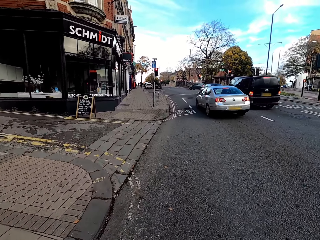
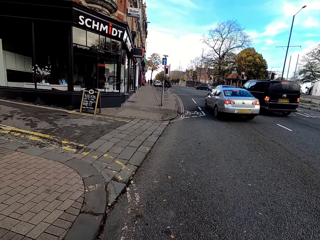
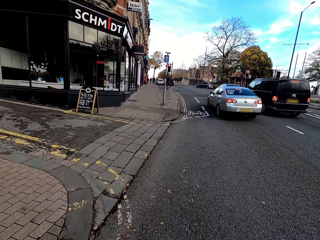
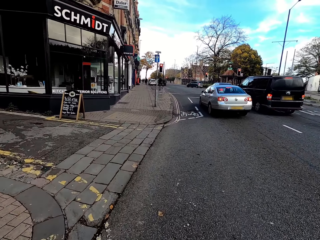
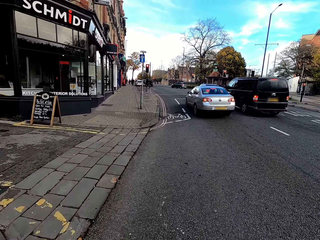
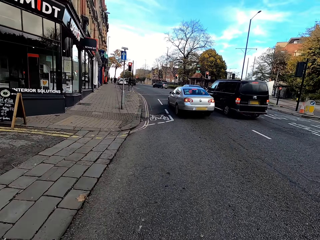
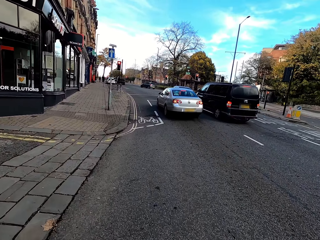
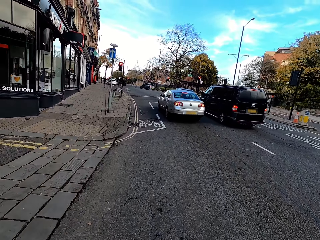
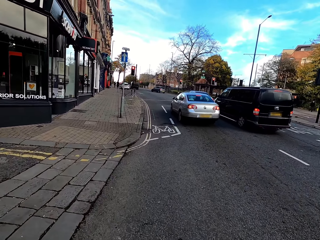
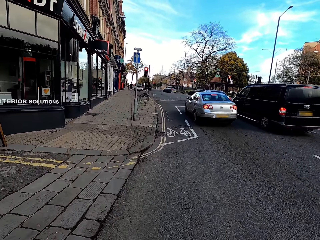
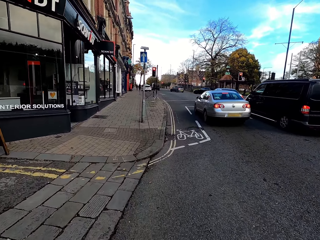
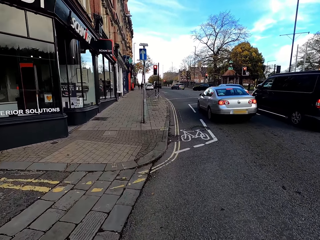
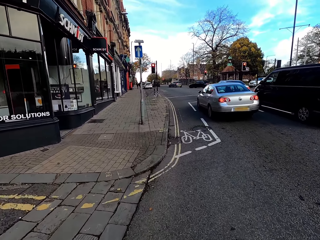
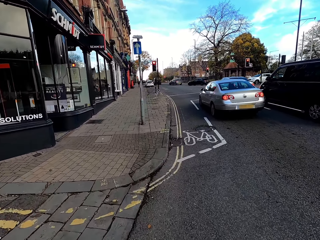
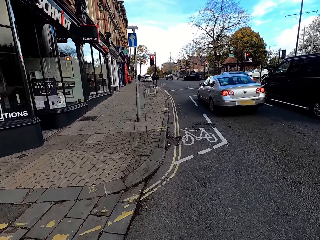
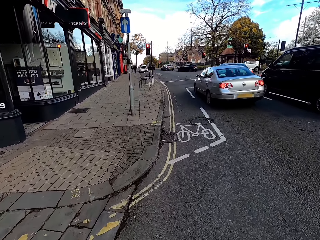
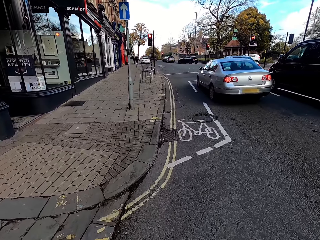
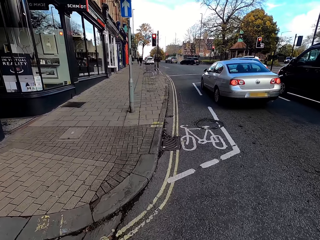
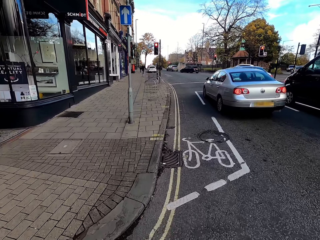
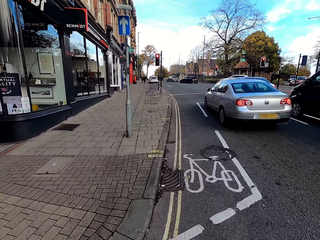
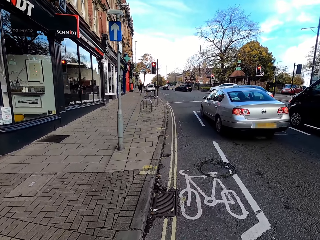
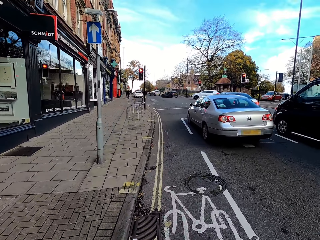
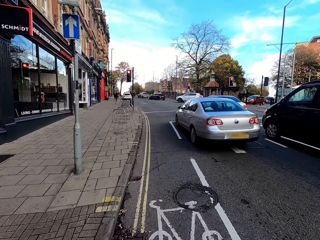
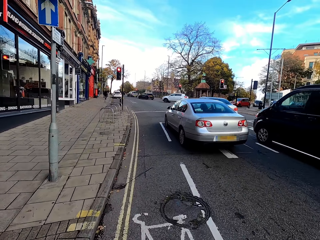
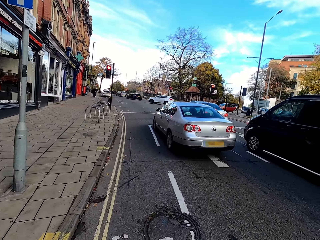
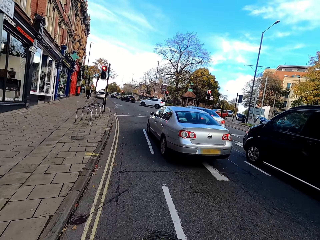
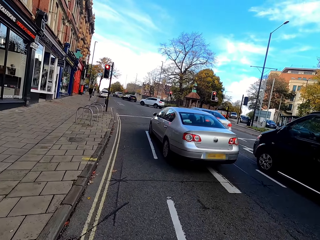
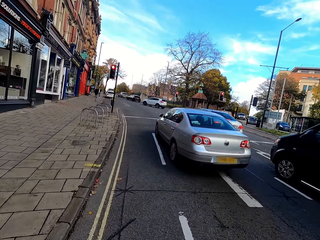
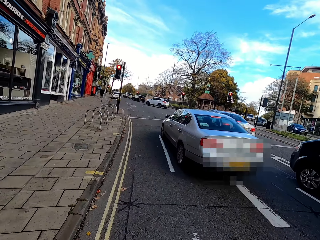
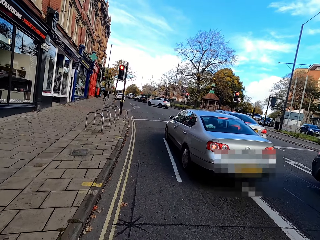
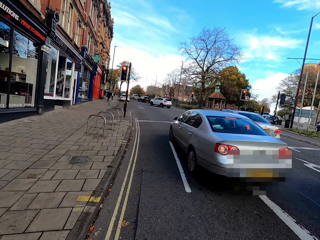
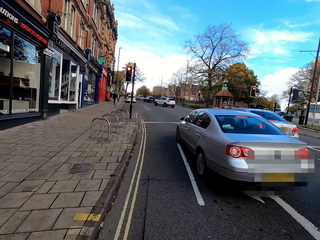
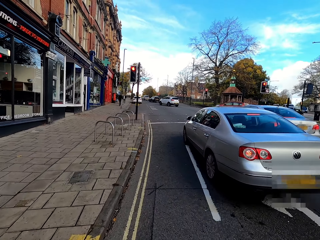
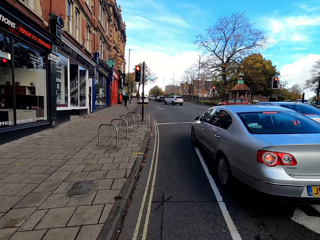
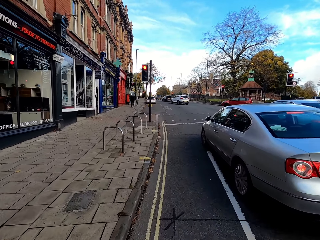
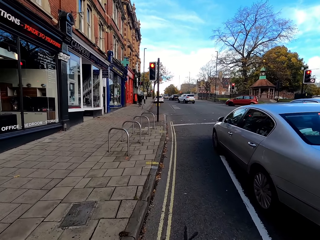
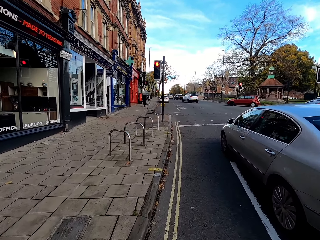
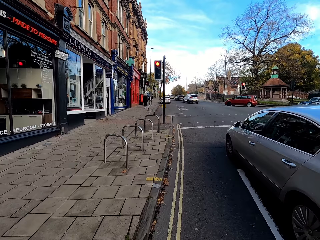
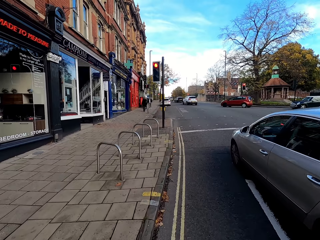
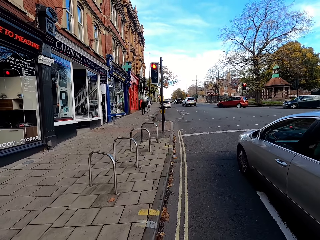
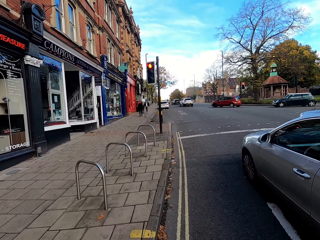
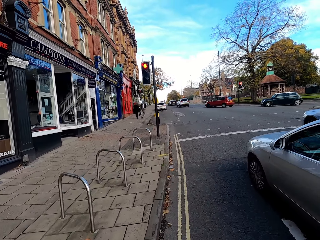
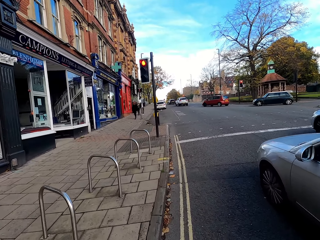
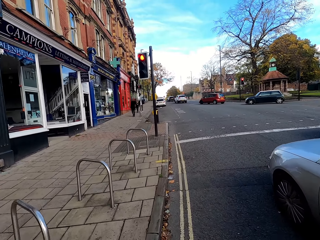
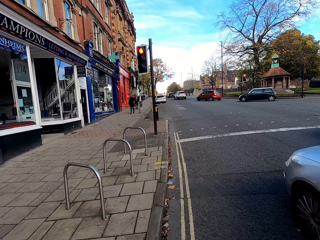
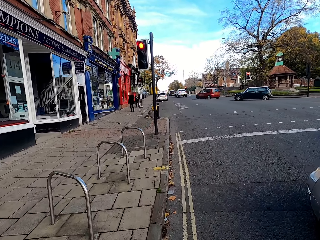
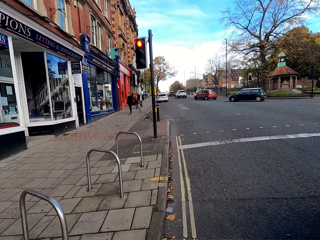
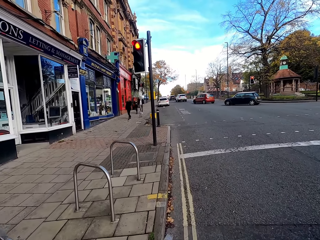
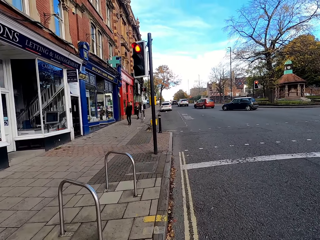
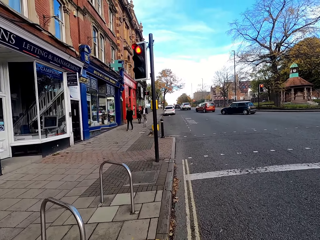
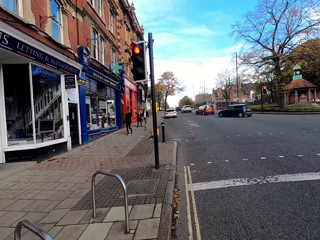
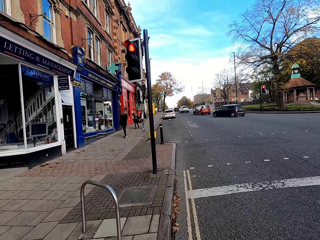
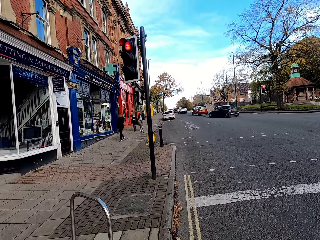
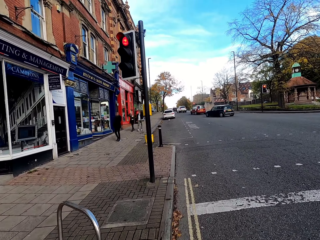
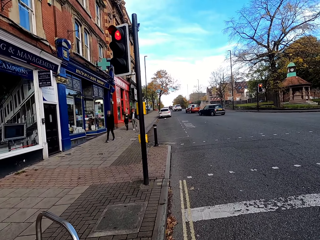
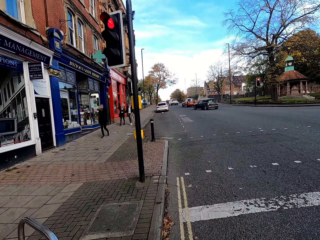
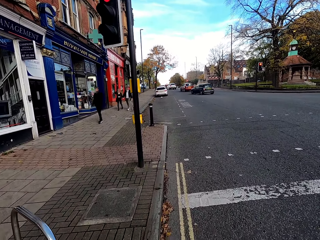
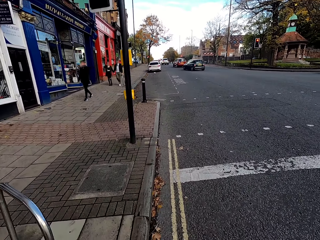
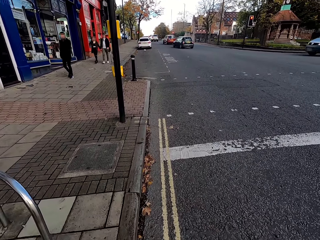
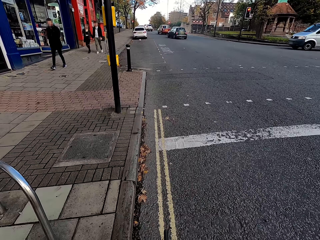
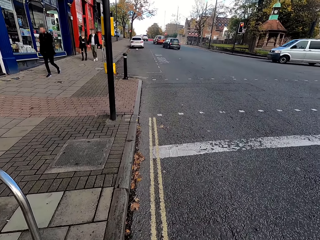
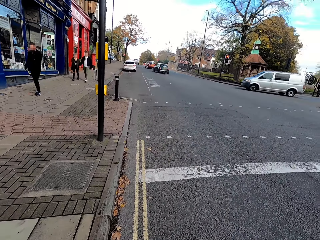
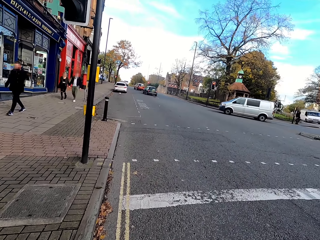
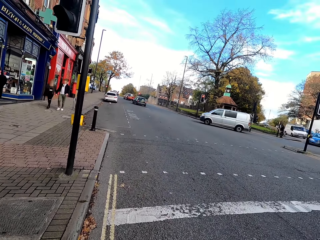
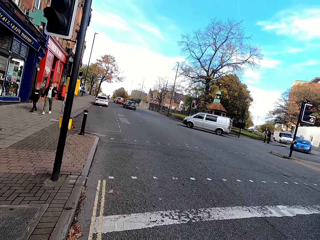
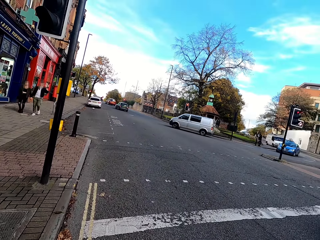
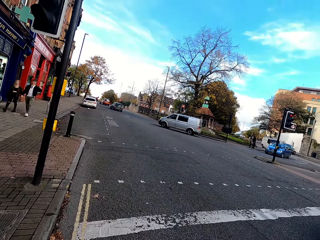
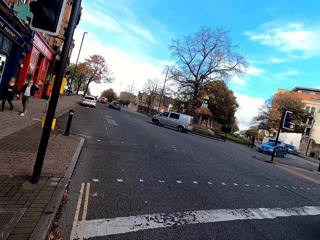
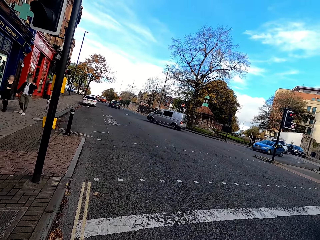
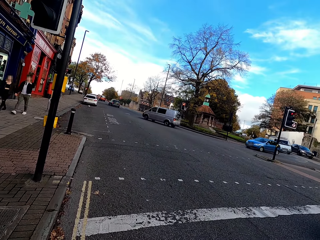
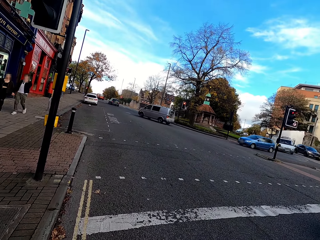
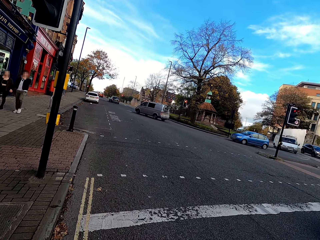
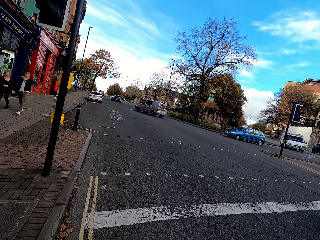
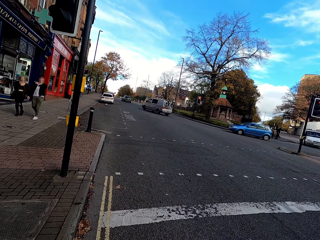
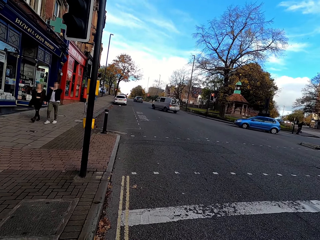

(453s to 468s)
The camera wearer stops cycling at a stop sign.

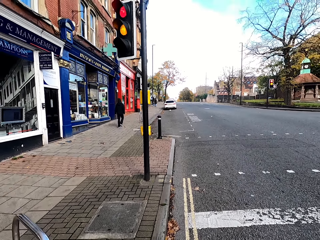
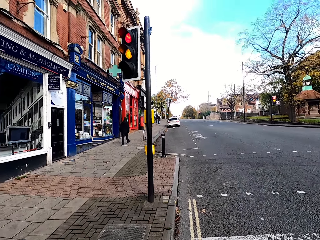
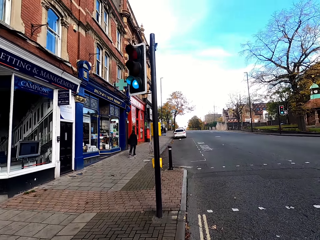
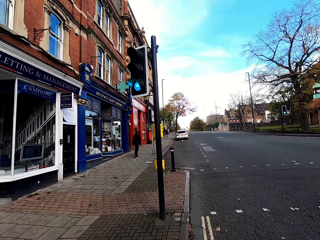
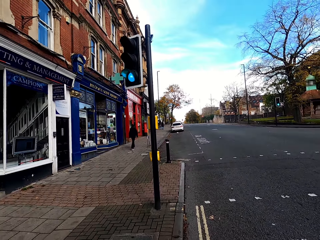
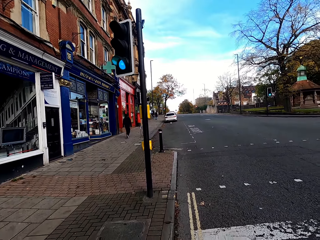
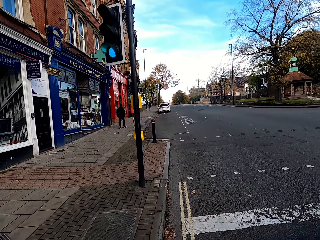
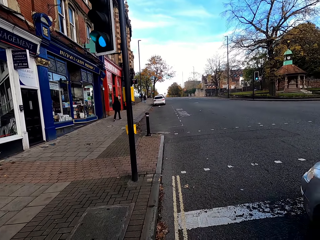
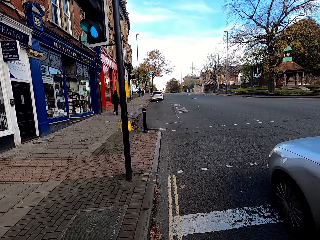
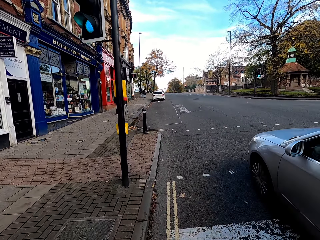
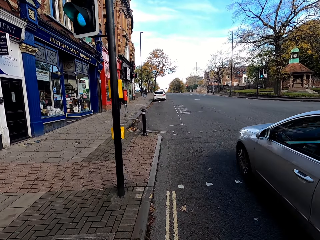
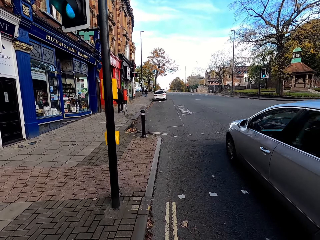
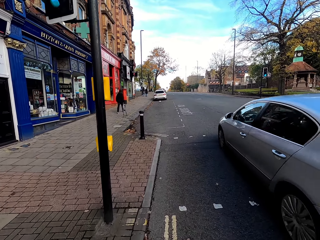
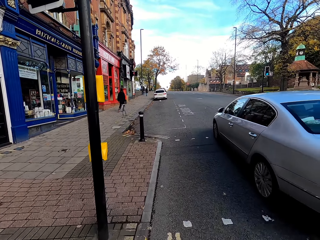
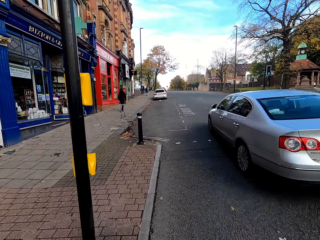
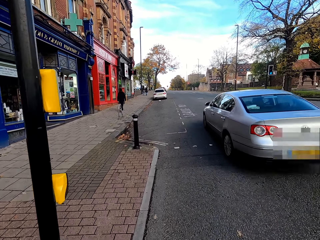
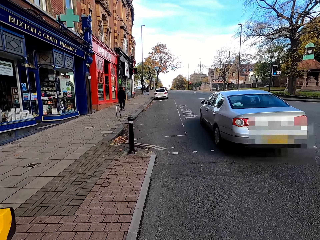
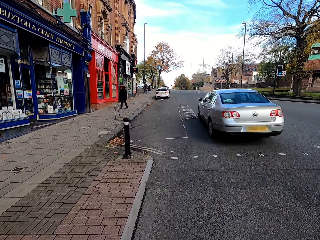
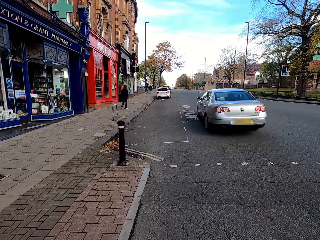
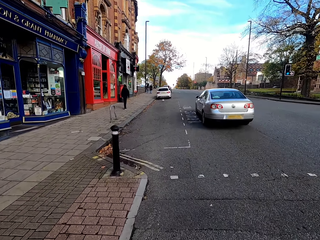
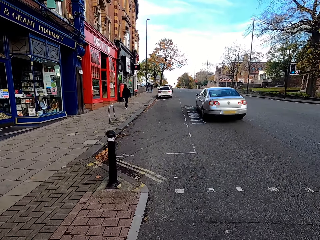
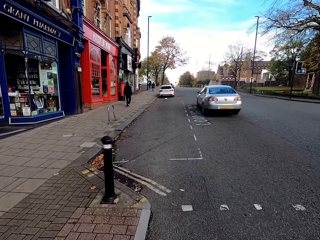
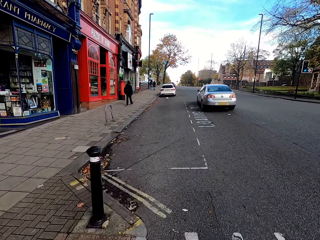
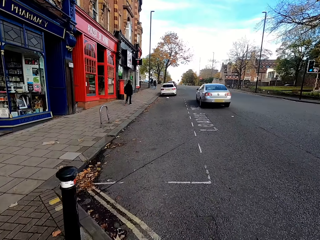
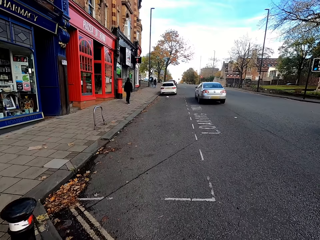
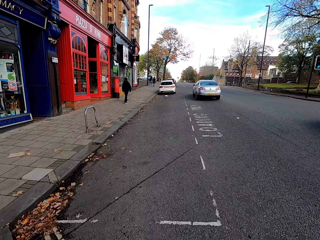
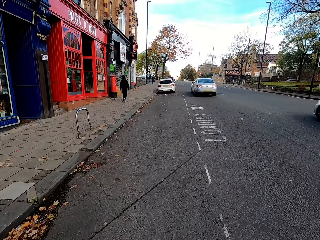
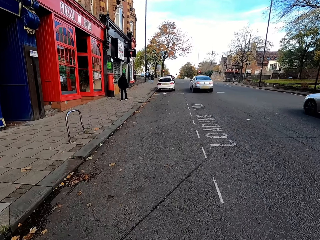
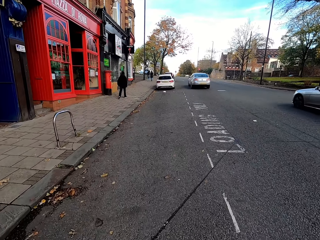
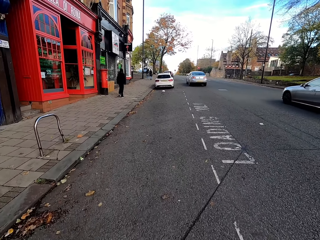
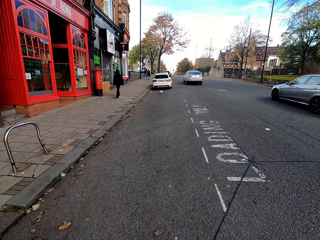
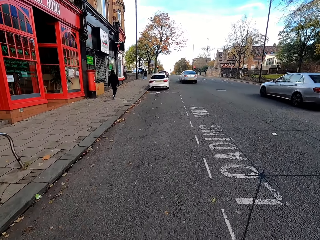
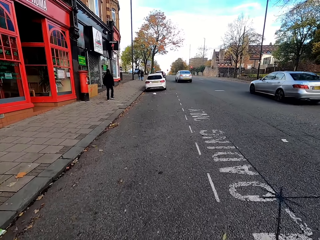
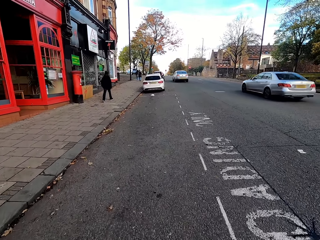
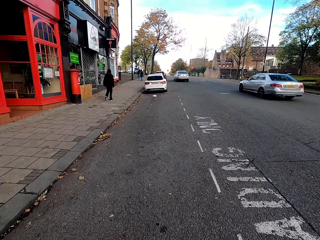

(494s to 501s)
The grey saloon car drives past the camera wearer. The camera wearer cycles through the street with the bicycle.
